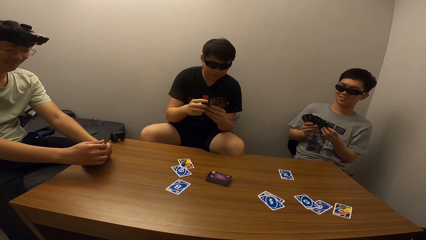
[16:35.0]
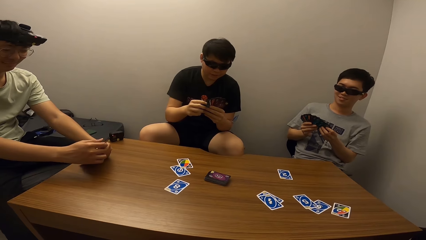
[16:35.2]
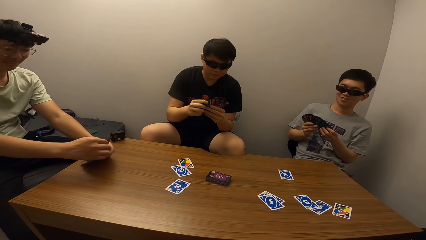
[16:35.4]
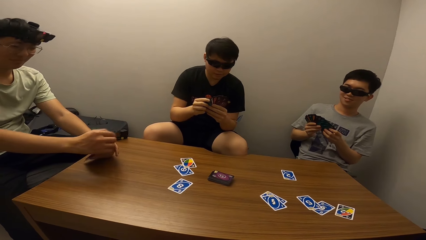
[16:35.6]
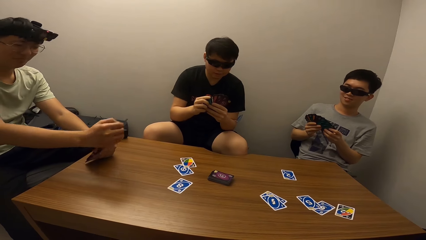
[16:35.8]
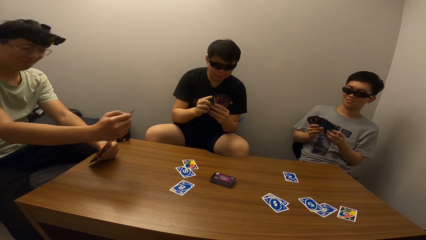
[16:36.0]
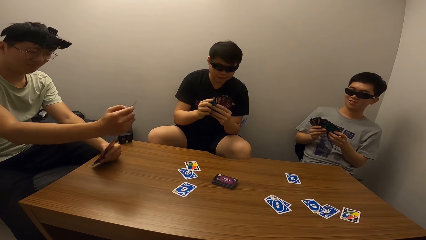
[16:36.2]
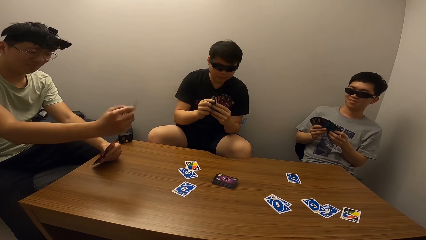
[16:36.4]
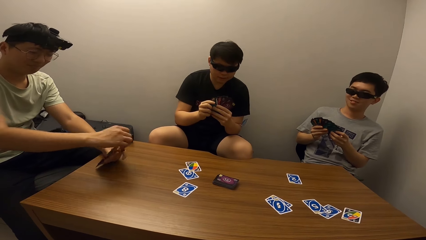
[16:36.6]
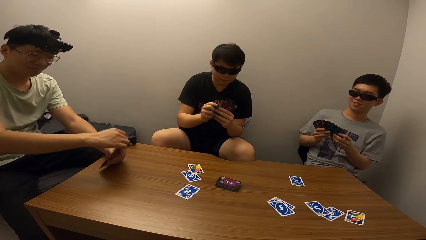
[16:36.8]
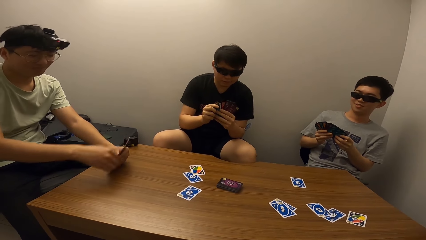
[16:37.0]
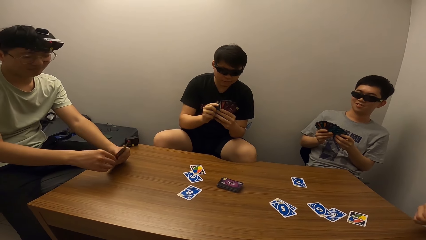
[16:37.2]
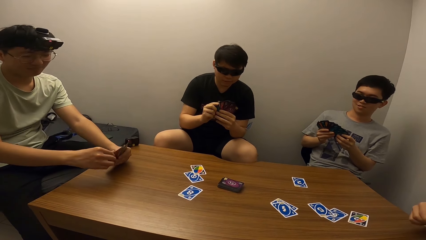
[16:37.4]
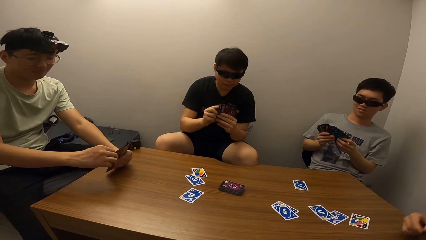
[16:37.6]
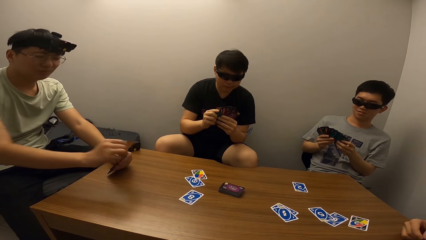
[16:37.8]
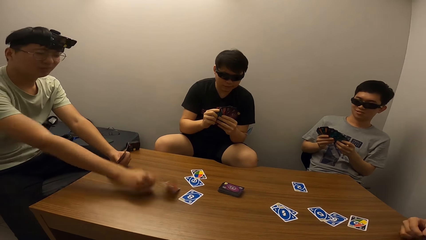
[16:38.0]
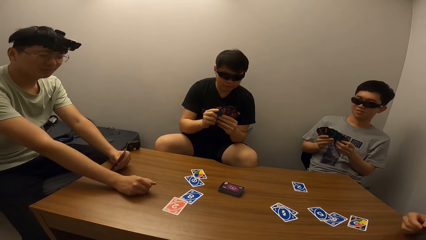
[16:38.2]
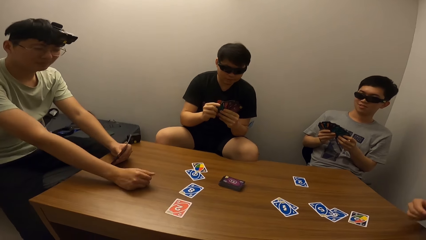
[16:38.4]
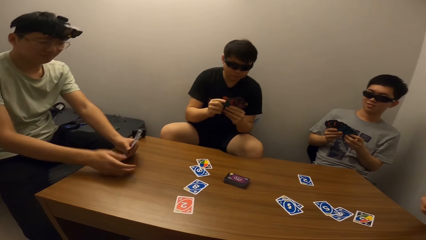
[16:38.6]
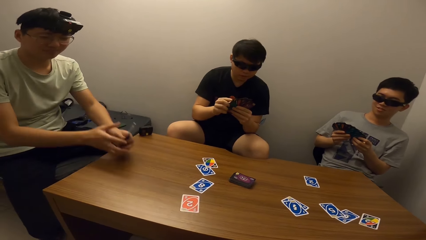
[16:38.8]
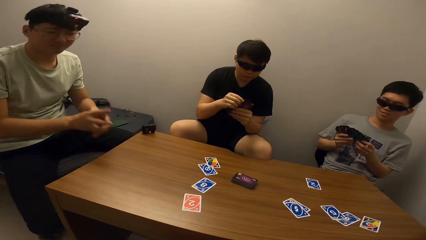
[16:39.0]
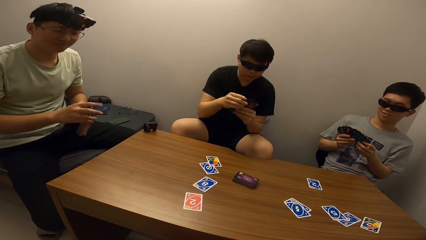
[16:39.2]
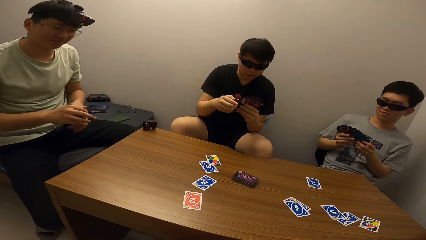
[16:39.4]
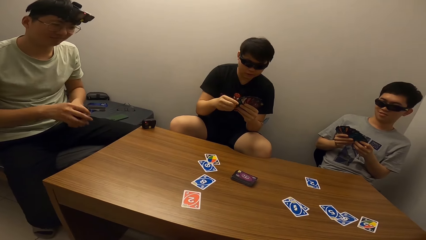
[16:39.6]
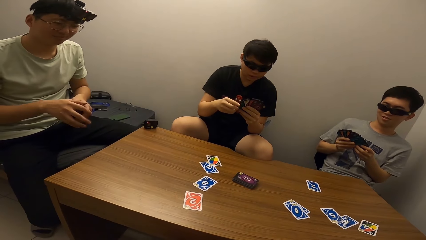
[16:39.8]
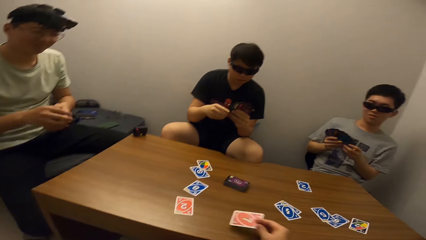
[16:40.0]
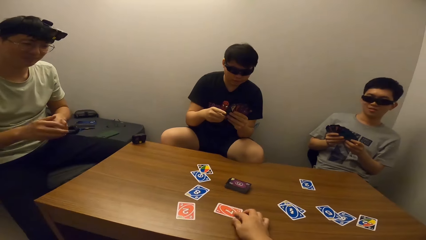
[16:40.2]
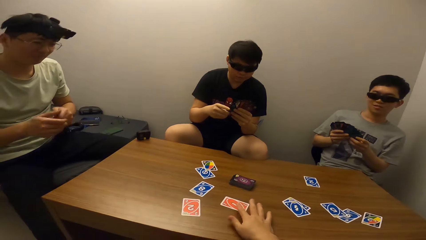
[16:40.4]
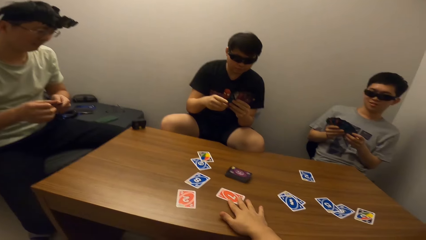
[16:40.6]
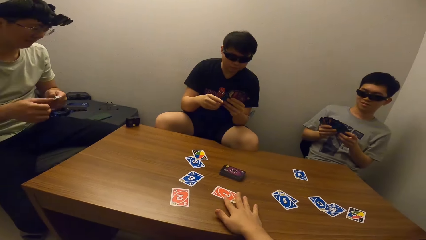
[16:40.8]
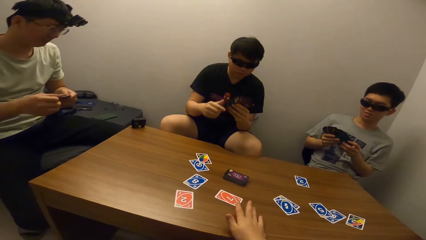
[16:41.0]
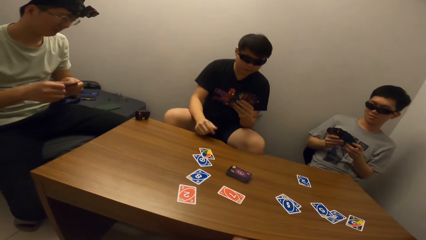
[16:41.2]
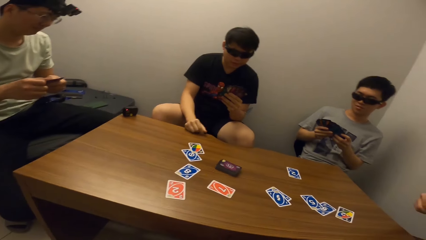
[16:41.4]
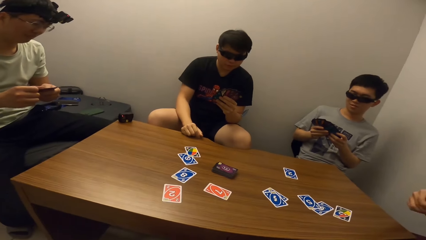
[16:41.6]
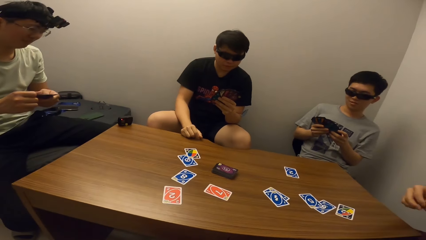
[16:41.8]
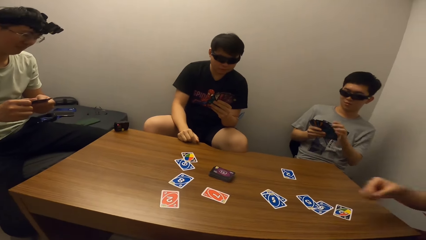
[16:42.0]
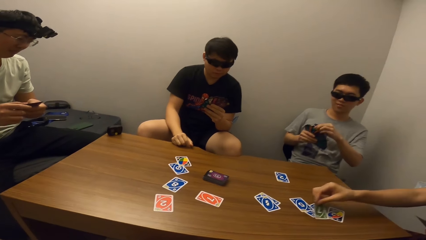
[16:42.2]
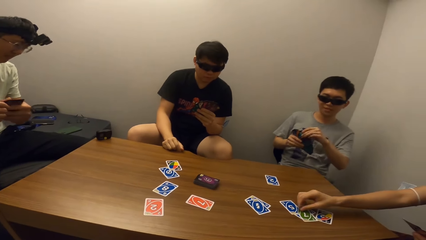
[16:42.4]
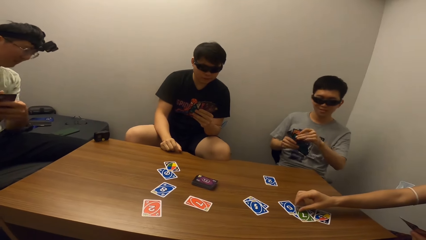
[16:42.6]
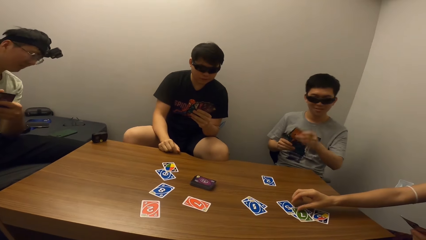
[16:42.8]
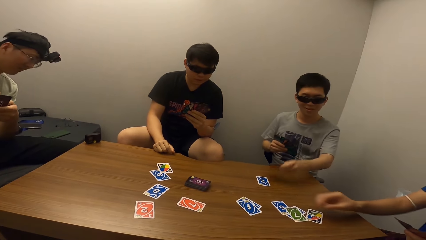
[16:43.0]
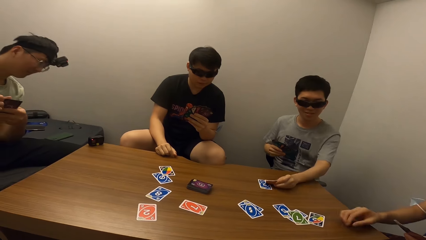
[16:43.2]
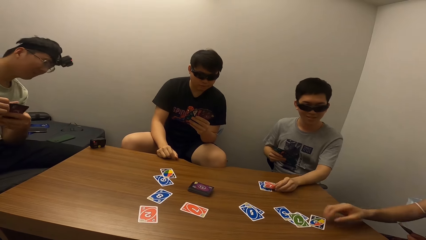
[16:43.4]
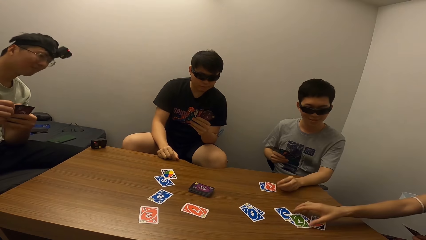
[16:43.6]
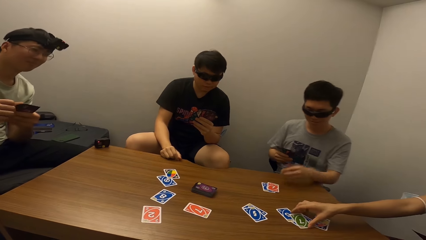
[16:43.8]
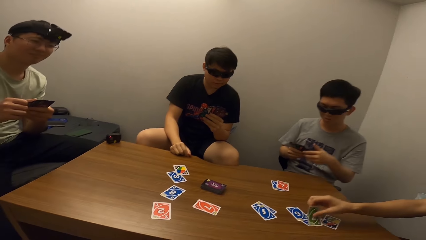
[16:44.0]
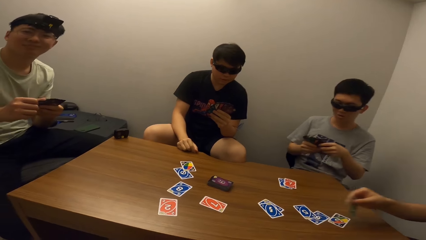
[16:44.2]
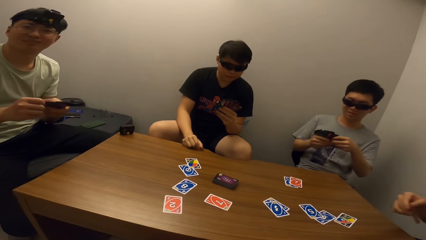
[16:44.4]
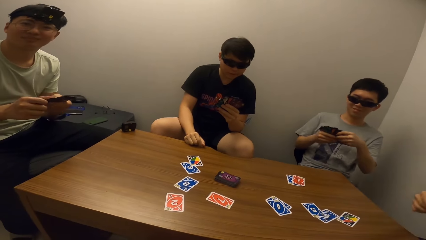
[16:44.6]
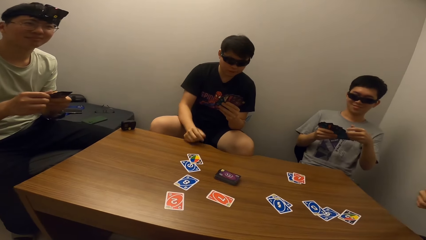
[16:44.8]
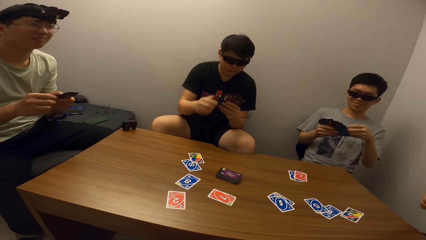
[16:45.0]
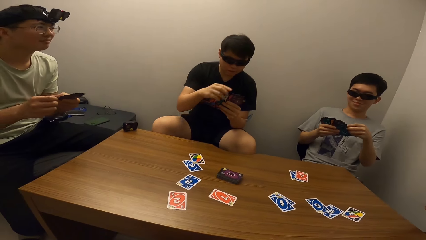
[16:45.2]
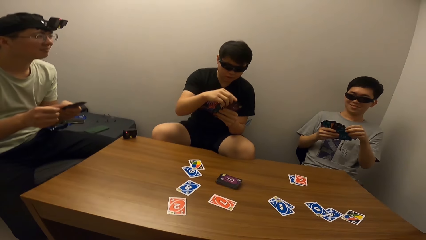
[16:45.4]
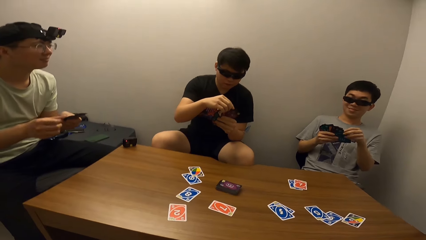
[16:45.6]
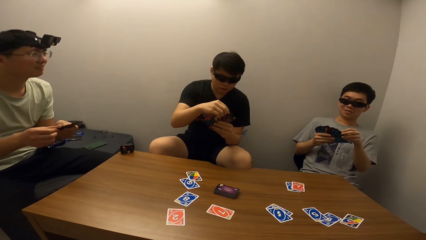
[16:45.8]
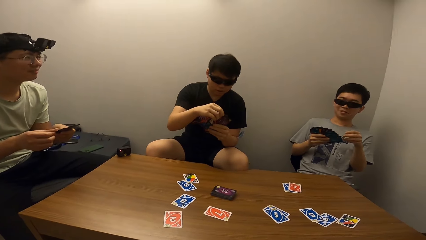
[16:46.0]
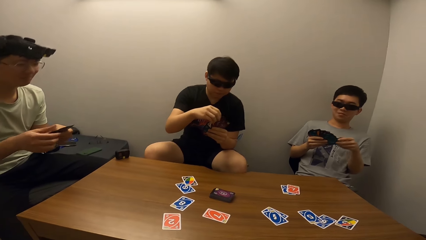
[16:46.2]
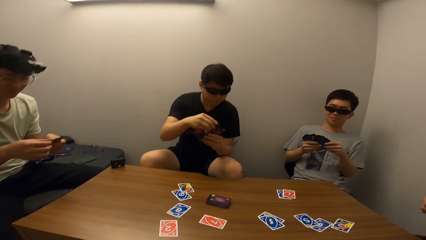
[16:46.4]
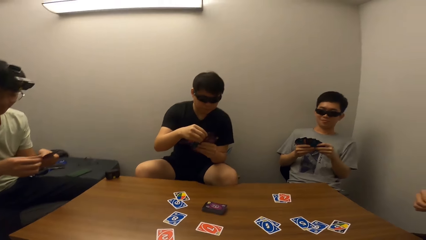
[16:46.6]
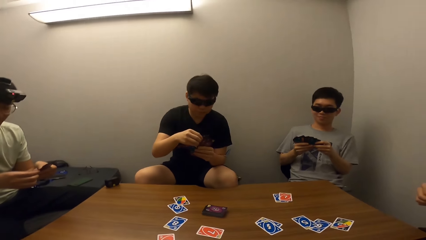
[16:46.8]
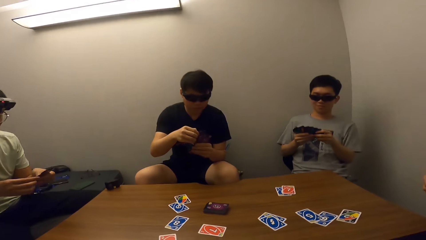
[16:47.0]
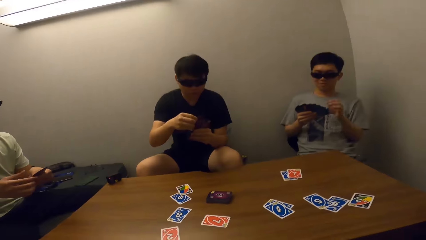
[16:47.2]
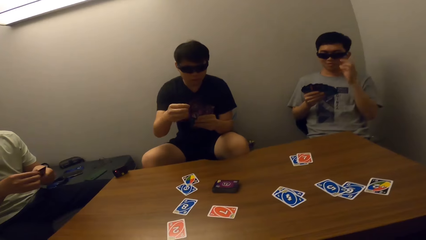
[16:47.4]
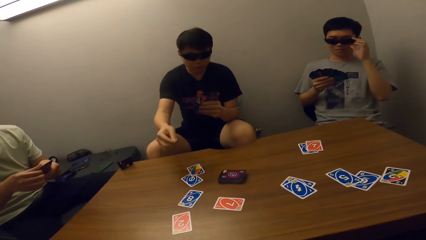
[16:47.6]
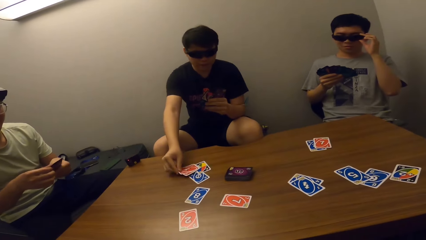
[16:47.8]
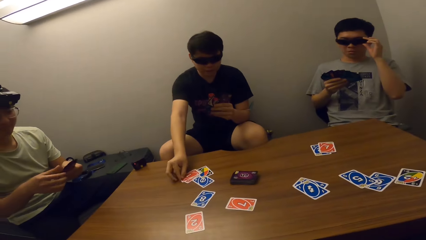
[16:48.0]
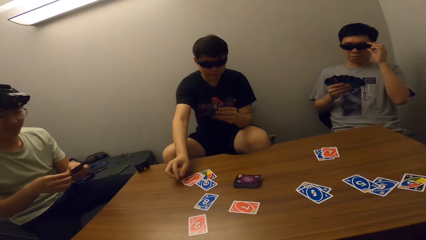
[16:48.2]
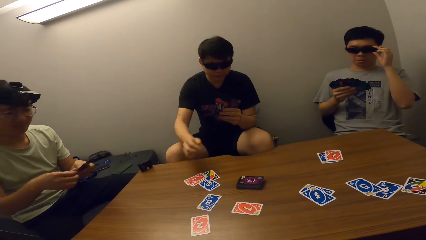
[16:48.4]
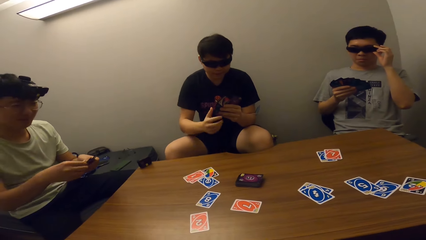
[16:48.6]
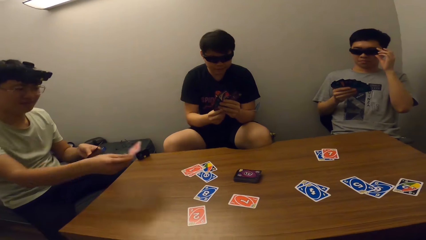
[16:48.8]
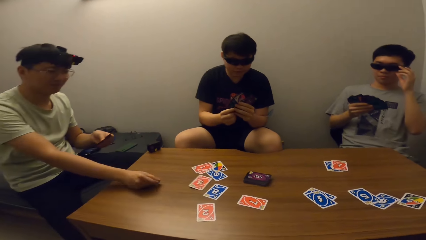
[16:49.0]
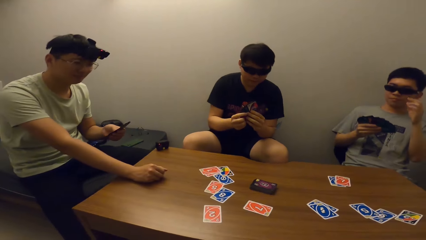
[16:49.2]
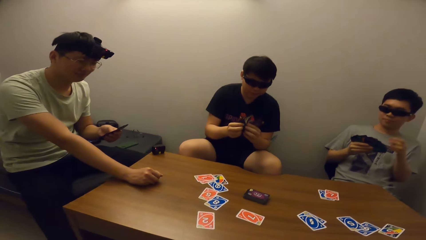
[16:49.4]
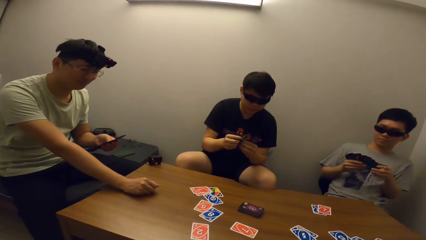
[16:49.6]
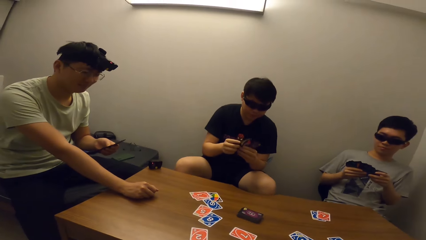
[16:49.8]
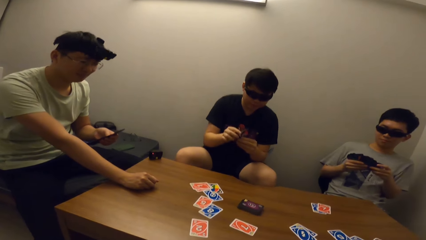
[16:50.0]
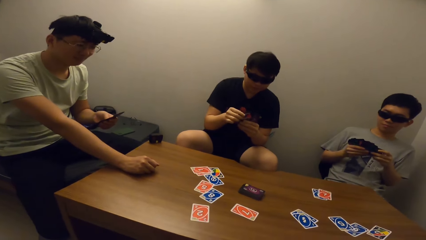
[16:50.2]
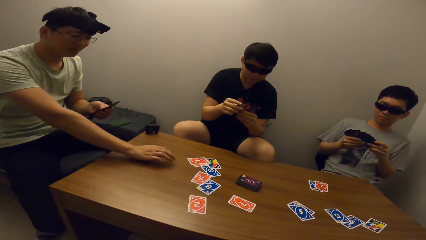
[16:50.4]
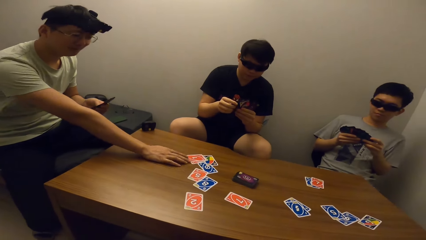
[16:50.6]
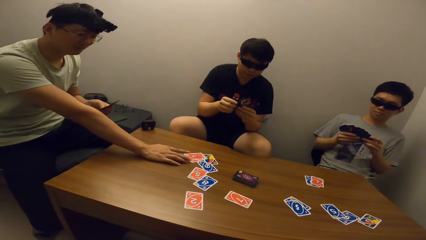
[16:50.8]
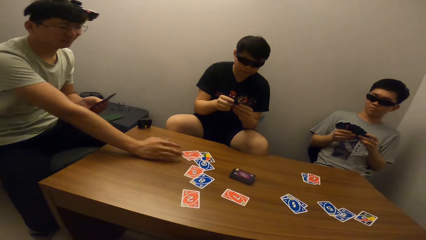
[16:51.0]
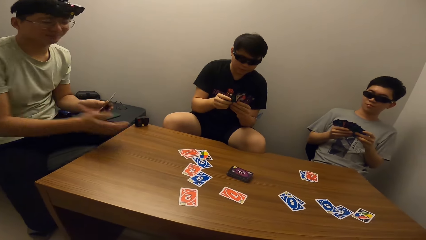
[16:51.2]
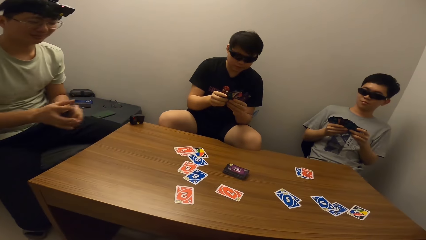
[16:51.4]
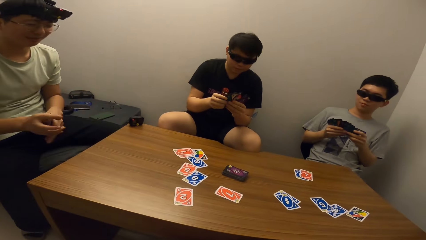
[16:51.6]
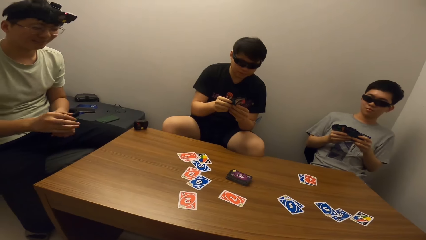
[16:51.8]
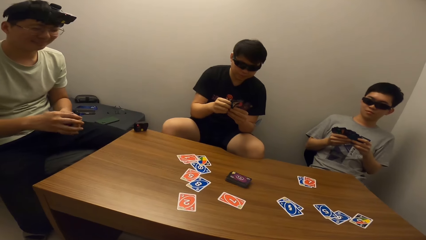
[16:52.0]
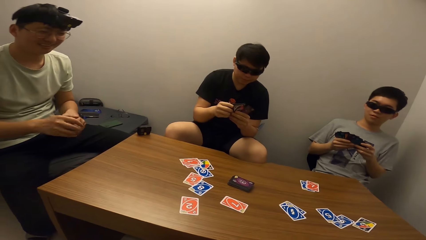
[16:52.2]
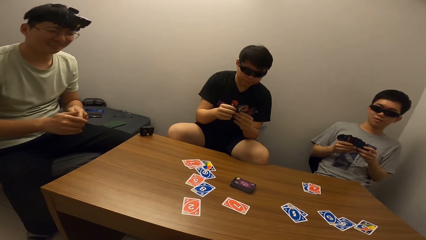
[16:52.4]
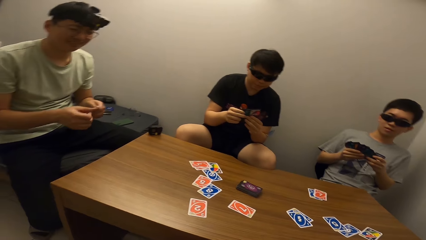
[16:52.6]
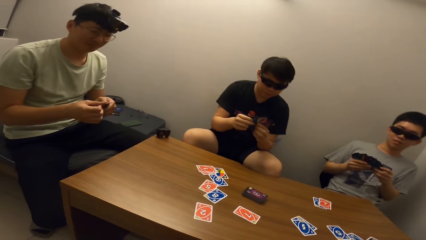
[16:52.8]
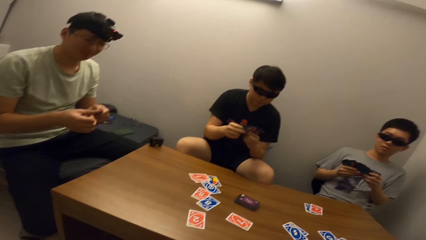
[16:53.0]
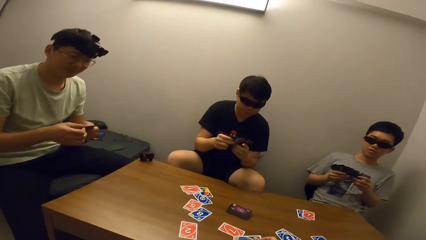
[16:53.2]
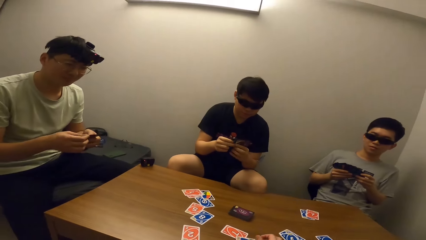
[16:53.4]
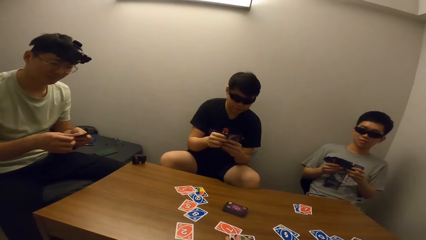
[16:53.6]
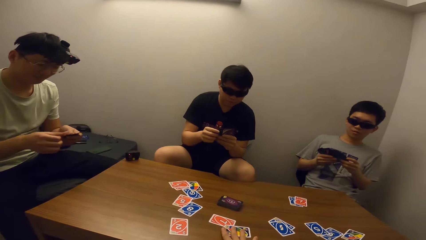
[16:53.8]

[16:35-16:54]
The camera wearer stares at a man. Another man drops a card on the table. The camera wearer stares at the table. They place a card on the table. They stare at the table. A third man drops a card on the table. A fourth man drops a card on the table. The camera wearer stares at the first man. The first man drops a card on the table. The second man places cards on the table. The camera wearer stares at the second man.
